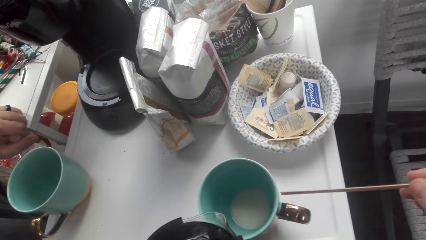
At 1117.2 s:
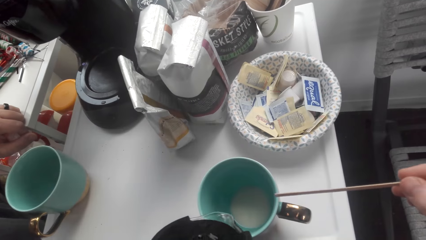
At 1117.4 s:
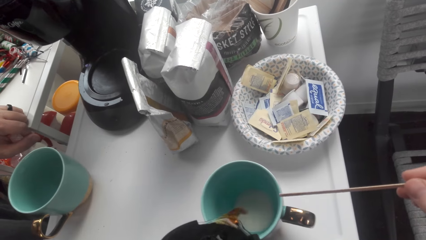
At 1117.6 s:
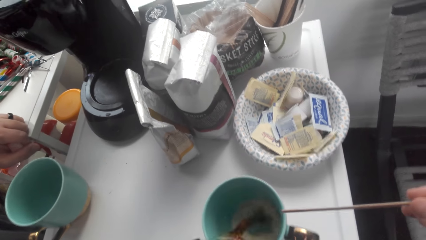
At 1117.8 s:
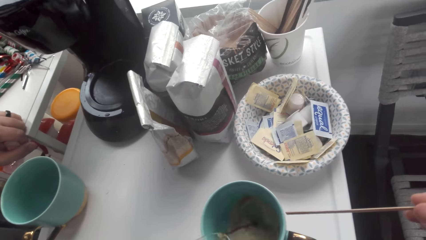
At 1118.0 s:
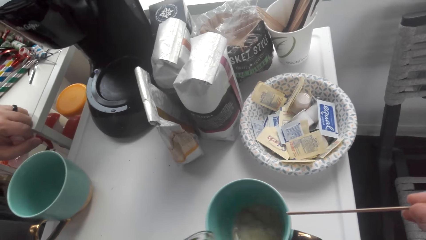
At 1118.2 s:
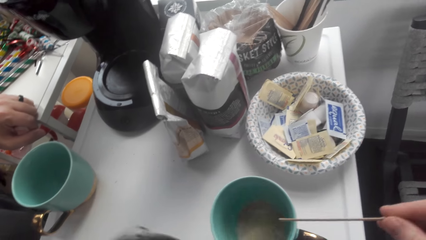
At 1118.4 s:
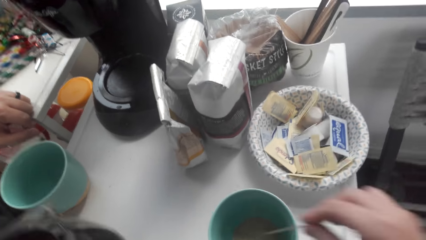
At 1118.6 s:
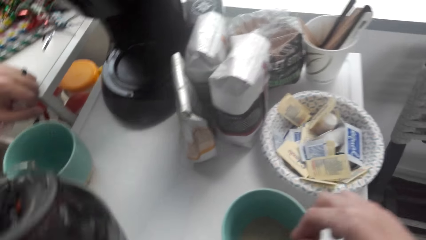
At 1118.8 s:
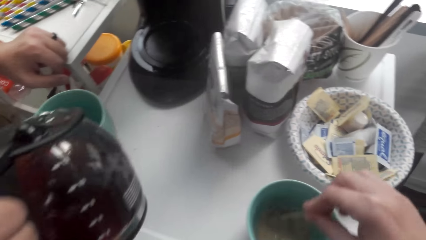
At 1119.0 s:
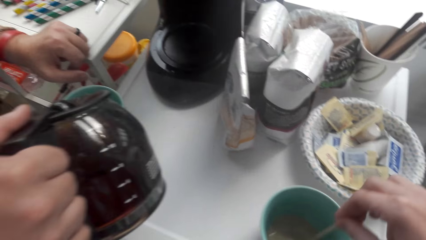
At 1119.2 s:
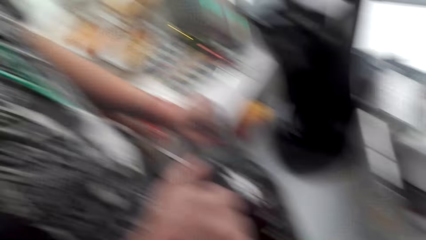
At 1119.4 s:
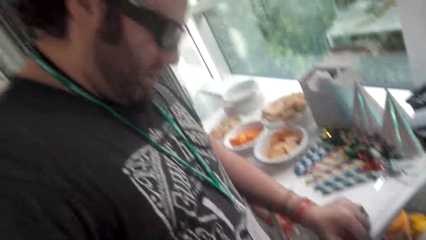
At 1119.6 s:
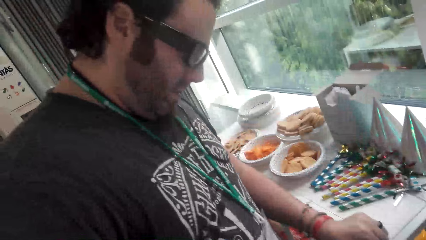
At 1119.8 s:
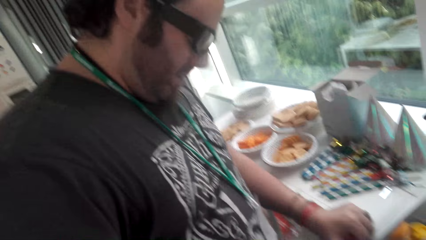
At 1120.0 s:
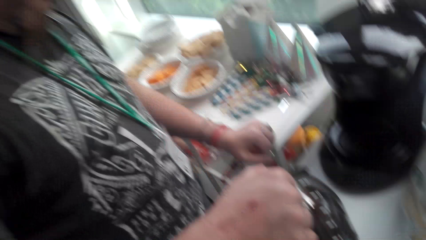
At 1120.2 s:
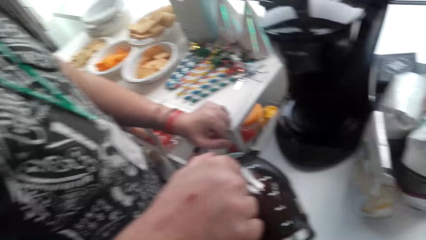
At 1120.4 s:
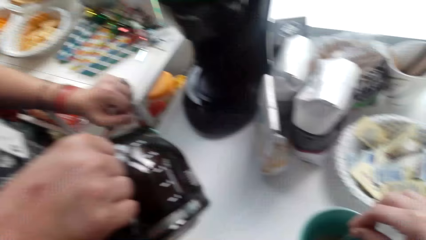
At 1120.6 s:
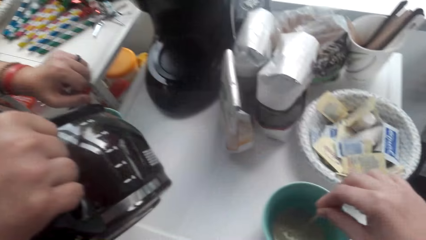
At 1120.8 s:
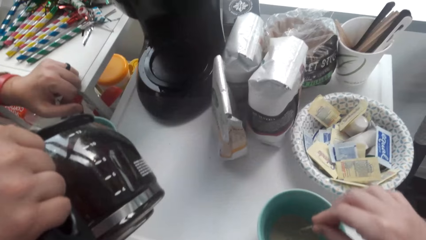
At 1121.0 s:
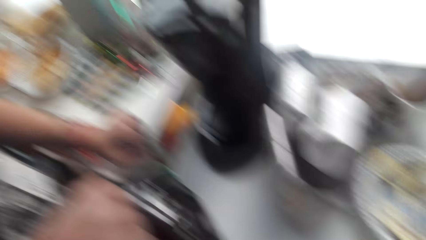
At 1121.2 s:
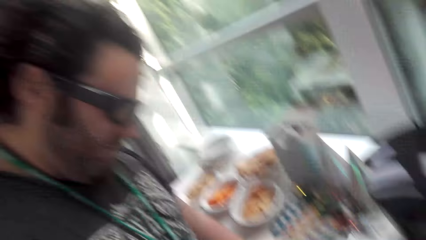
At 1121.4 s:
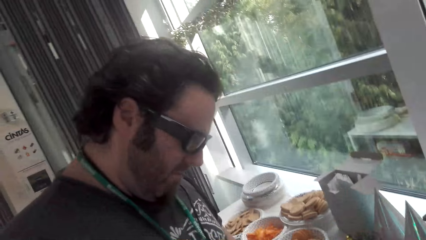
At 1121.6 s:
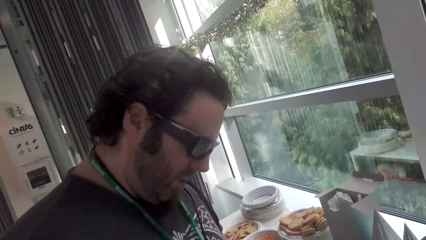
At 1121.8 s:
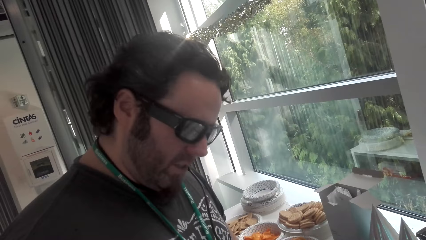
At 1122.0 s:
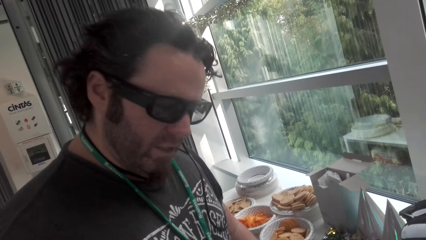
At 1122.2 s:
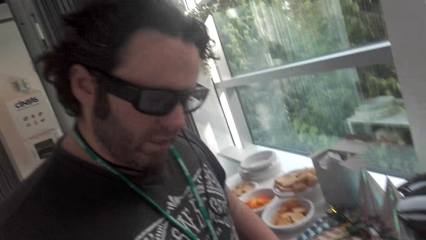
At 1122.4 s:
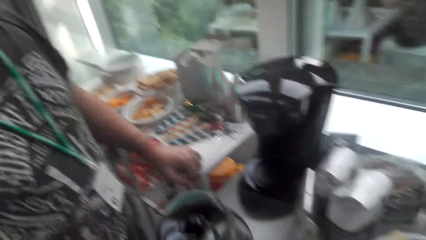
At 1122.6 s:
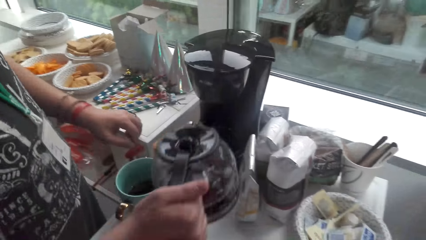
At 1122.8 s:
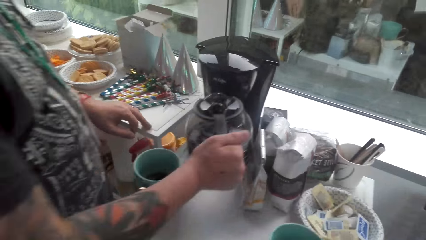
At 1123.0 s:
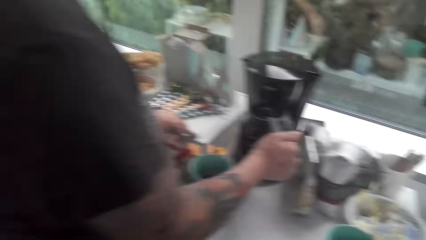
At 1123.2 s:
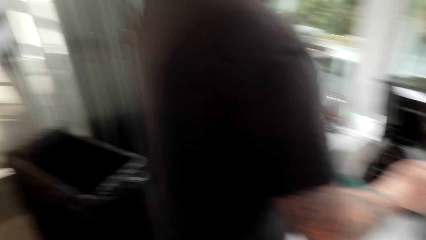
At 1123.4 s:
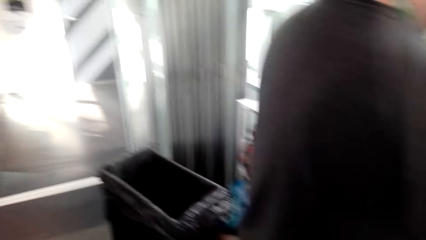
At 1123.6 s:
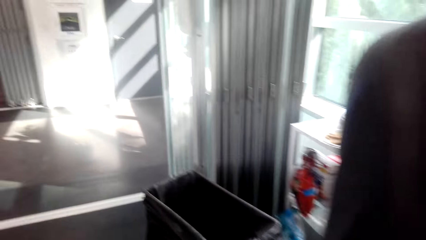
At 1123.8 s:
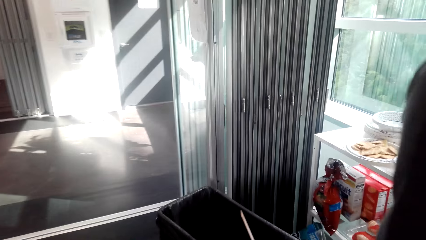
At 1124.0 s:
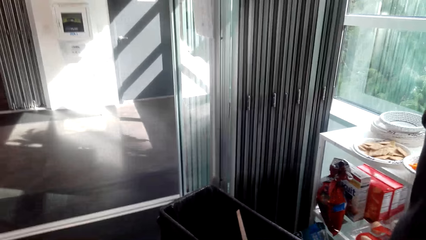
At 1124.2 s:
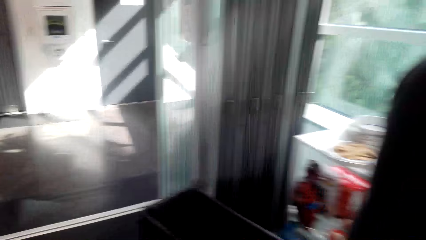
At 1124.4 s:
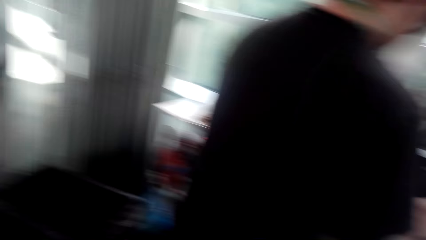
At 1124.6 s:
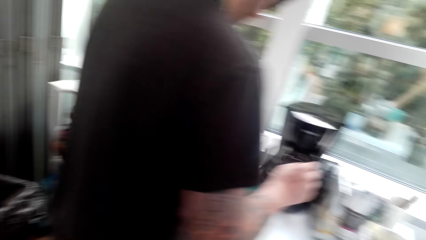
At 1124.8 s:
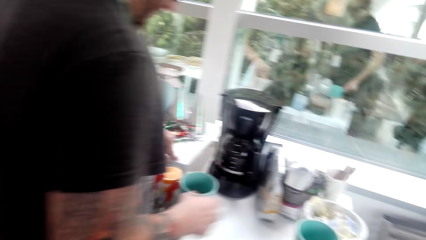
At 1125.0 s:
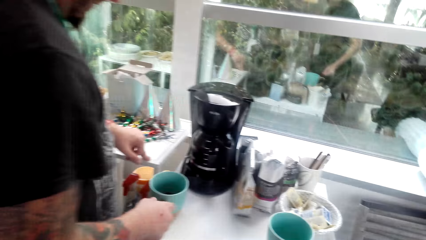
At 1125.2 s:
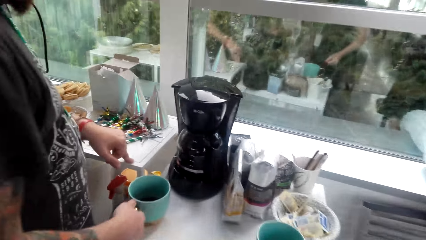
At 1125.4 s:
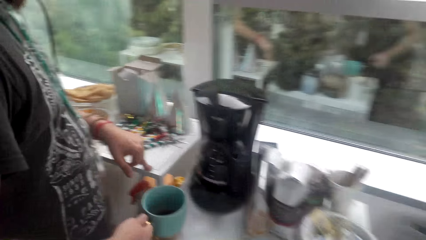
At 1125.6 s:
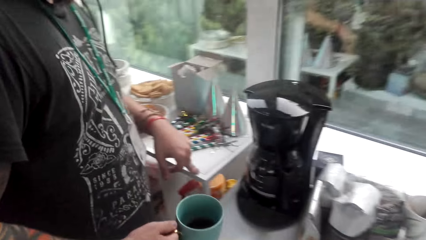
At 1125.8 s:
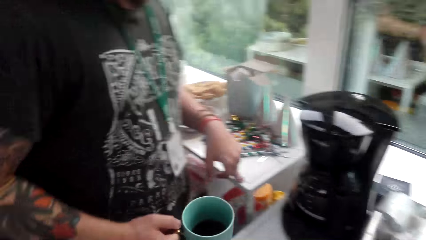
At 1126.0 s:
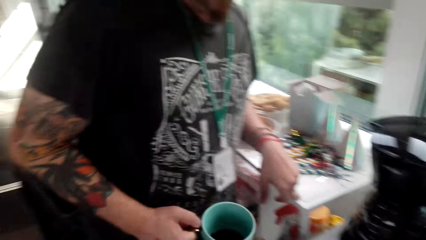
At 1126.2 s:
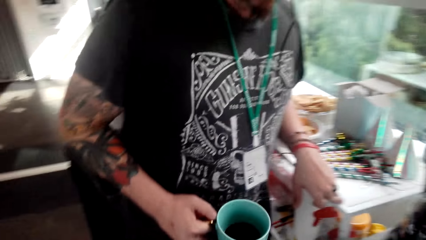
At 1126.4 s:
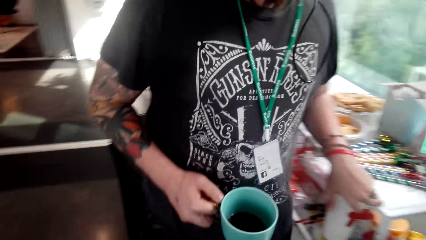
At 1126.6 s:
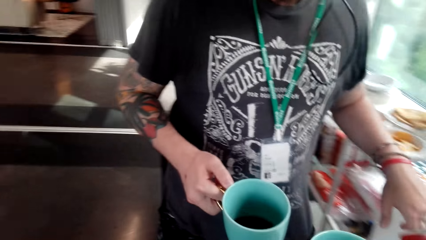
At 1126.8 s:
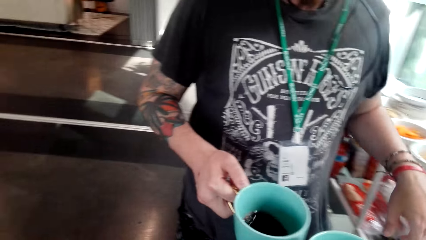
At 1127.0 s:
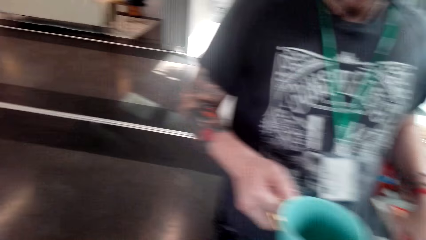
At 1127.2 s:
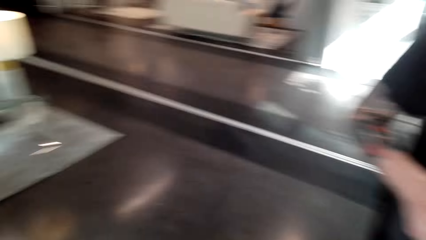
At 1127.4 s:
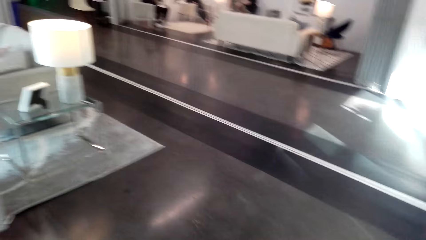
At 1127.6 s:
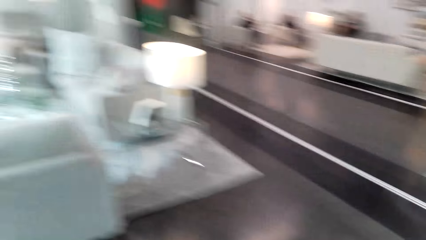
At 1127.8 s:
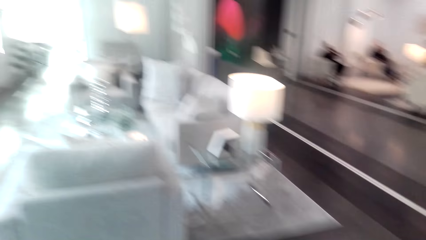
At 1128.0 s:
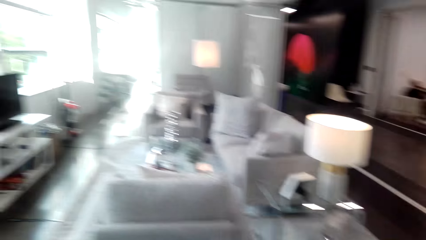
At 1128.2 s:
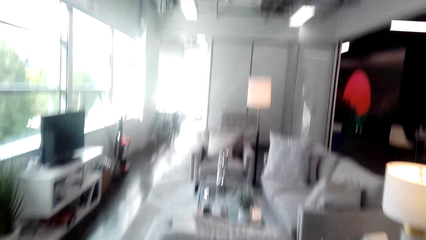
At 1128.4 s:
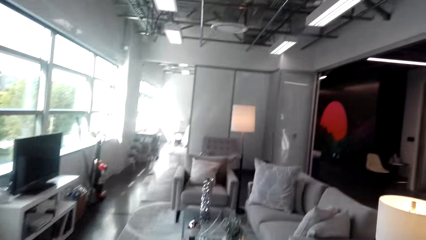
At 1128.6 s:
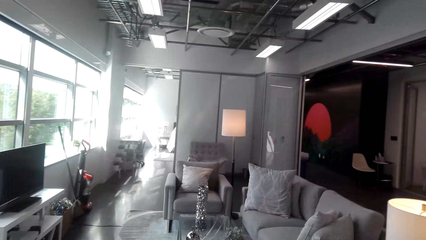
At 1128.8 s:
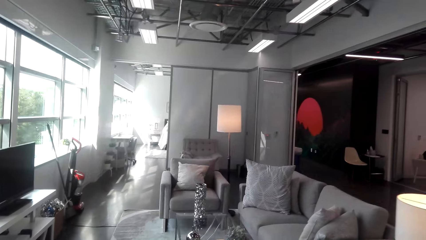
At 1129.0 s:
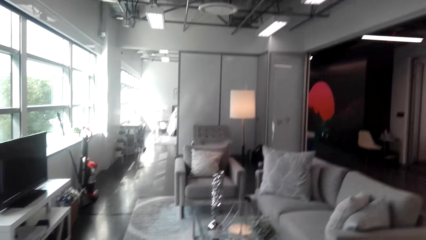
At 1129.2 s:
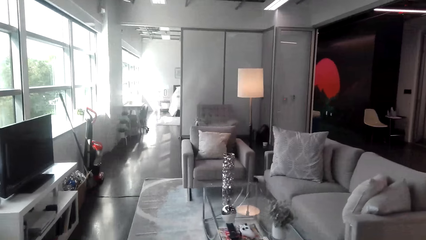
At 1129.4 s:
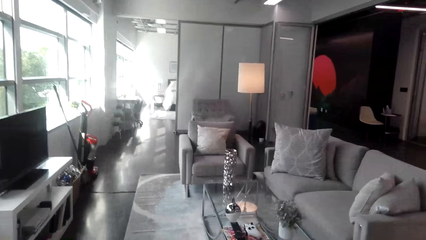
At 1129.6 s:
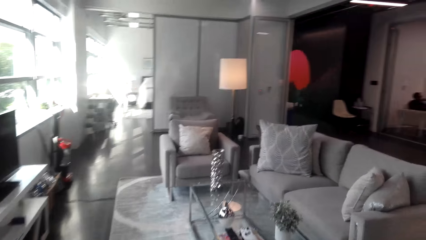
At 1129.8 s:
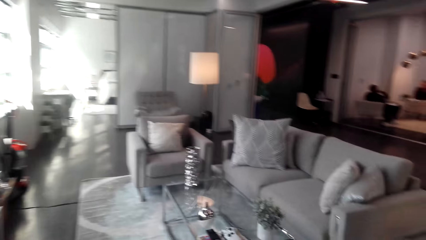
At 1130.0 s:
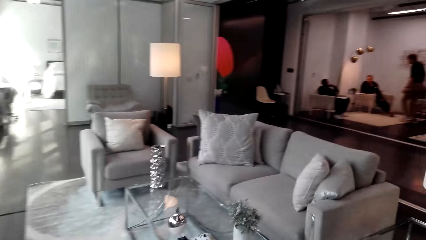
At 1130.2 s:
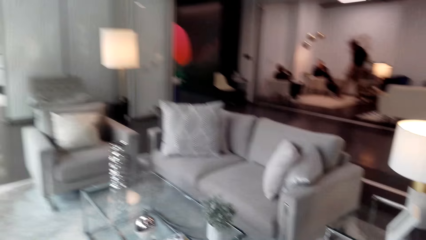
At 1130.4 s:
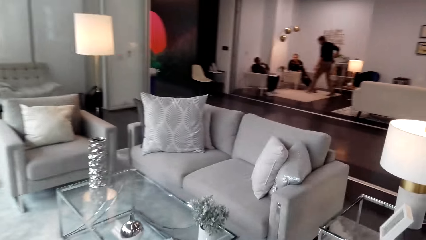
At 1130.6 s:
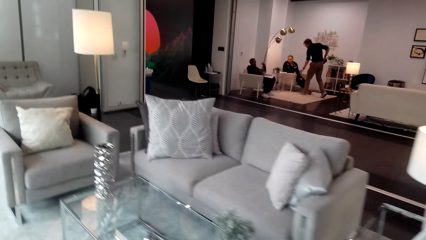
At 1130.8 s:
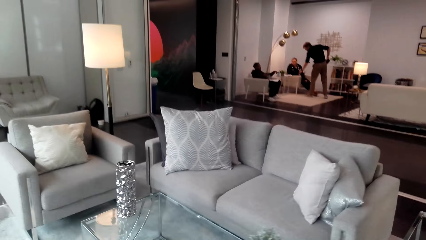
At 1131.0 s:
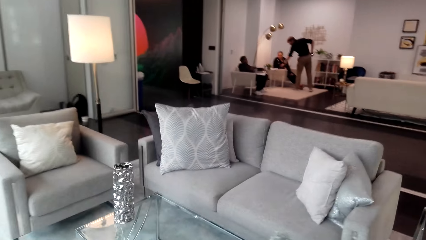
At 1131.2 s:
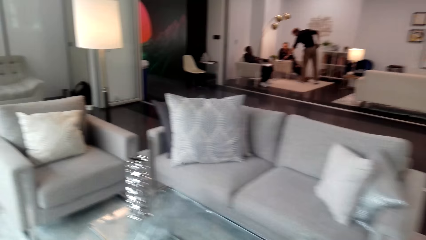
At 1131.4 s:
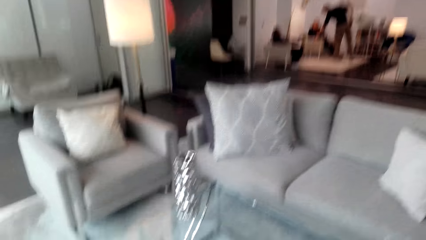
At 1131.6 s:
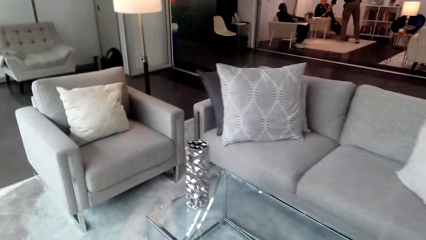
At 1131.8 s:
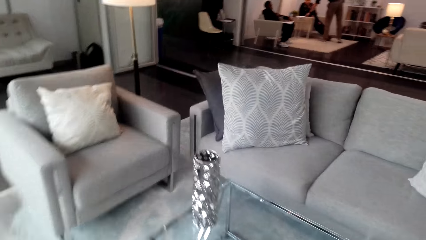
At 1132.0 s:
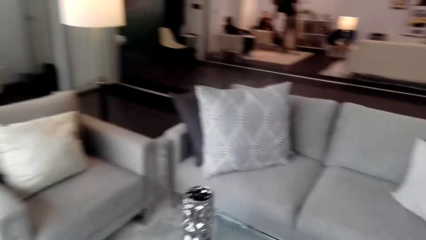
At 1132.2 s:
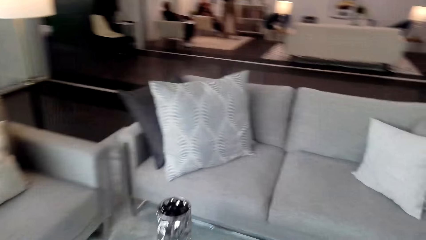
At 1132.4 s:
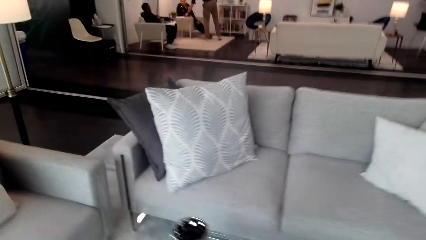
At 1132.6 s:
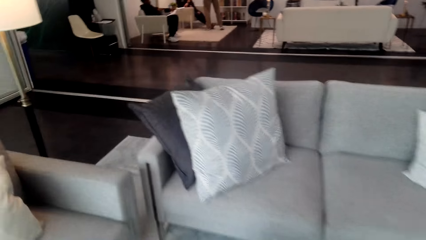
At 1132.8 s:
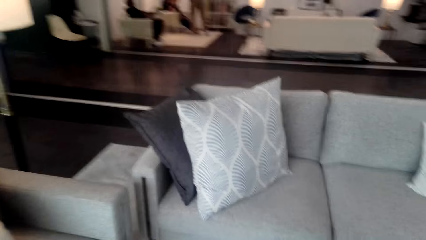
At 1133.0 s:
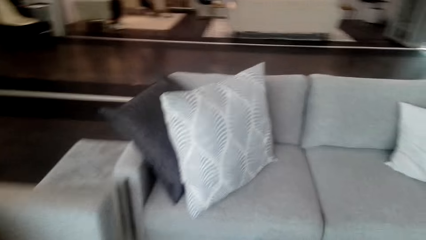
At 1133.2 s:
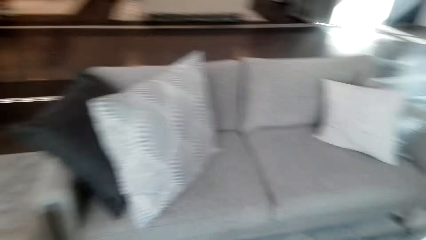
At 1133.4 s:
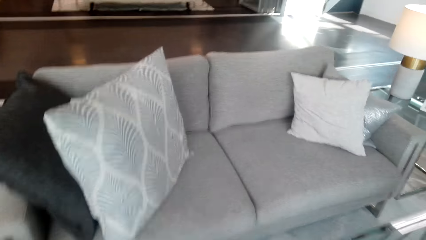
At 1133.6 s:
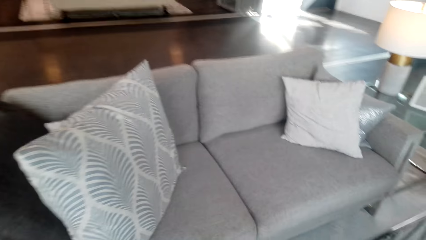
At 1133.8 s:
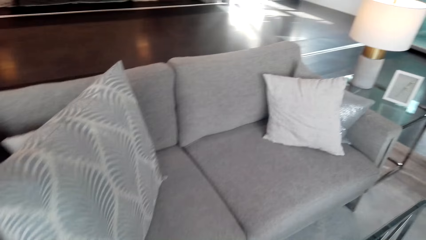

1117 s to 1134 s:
A man pours coffee or tea into the cup. The camera wearer stirs the coffee. The man pours the coffee into the cup again. The camera wearer converses with the man. The man puts back the coffee jar. The camera wearer walks around the house and throws the stick in the dustbin. The man picks up the cup of coffee. The camera wearer walks and converses with the man. The man walks.
